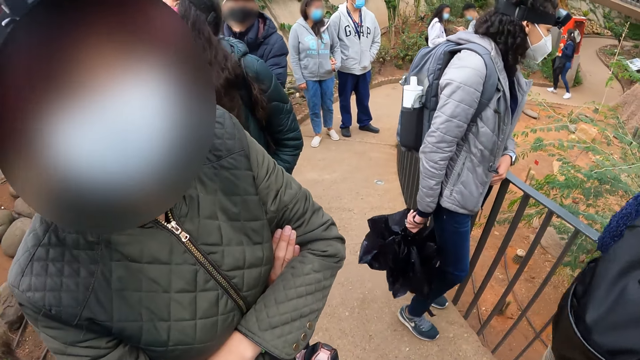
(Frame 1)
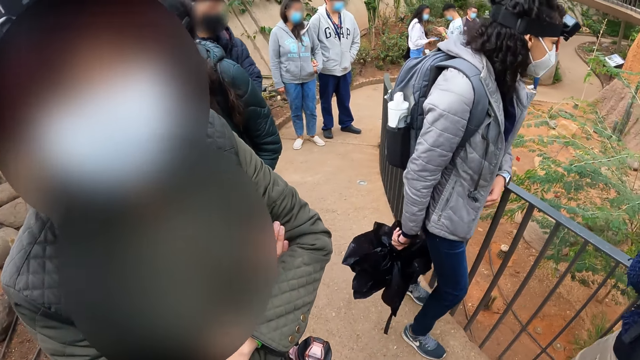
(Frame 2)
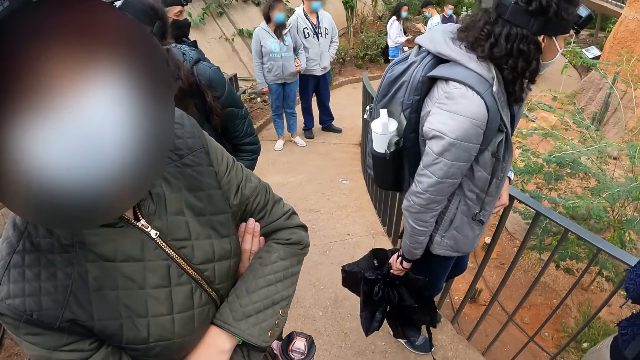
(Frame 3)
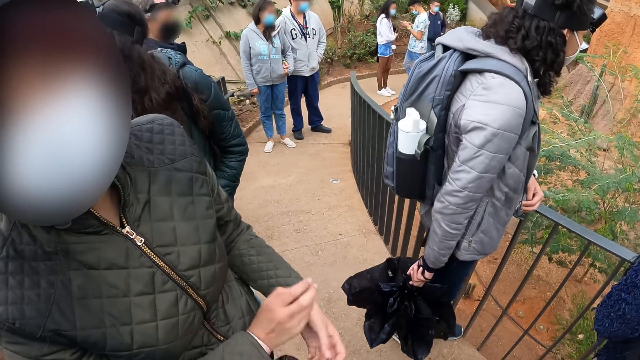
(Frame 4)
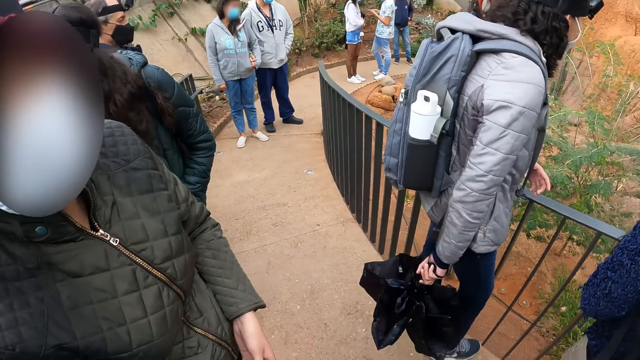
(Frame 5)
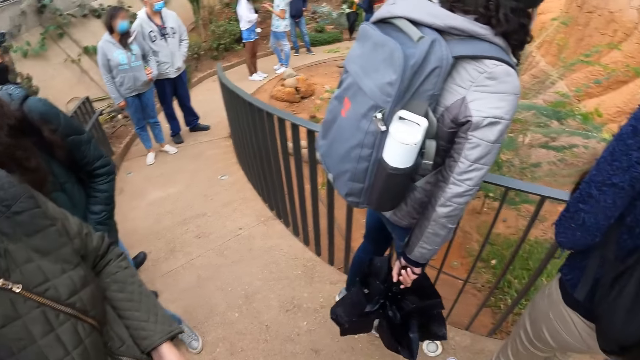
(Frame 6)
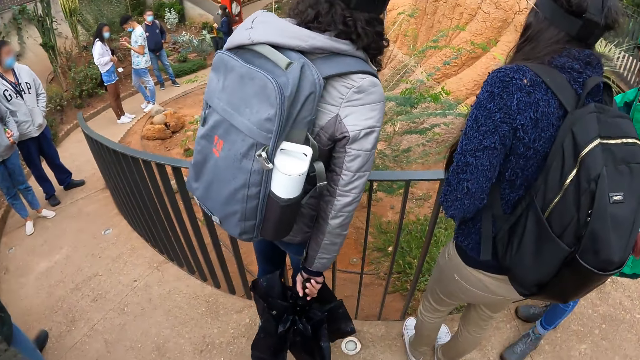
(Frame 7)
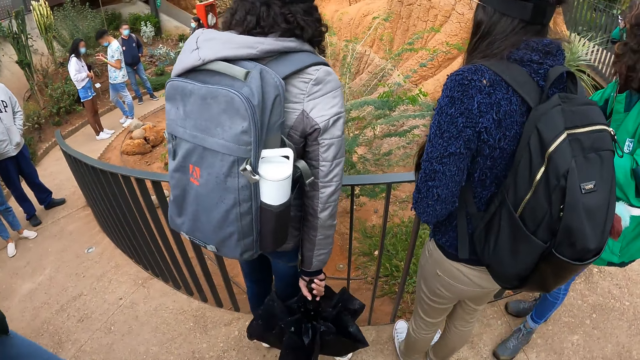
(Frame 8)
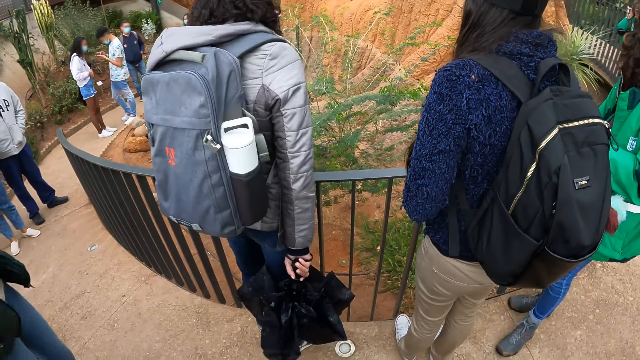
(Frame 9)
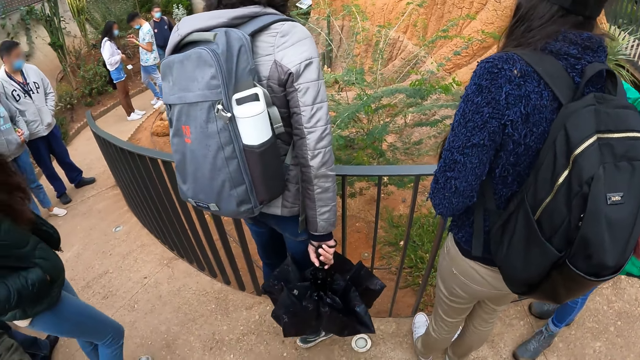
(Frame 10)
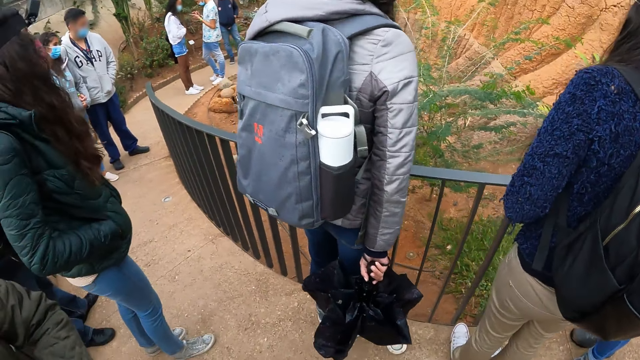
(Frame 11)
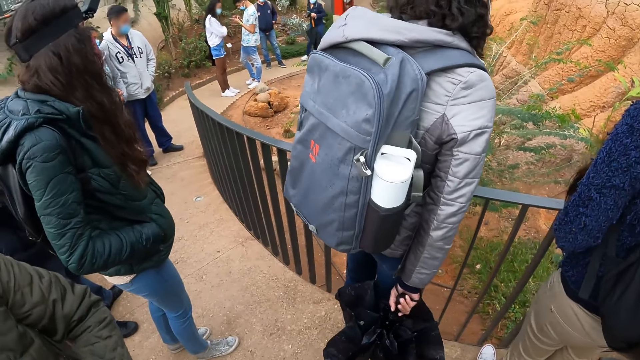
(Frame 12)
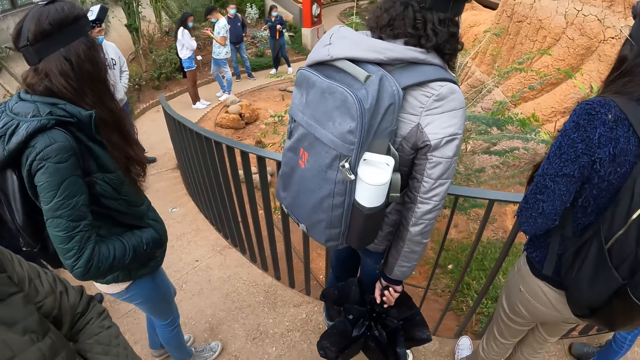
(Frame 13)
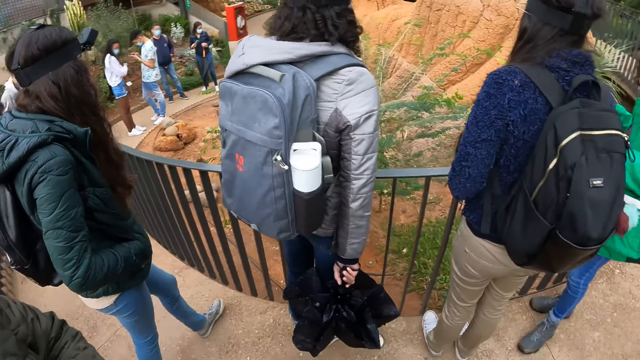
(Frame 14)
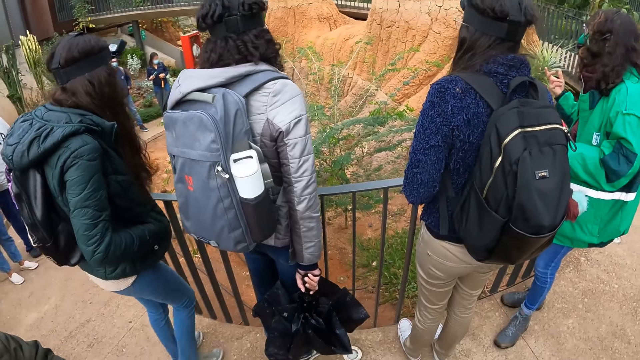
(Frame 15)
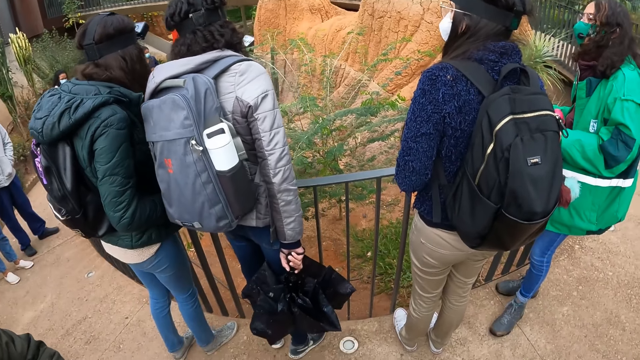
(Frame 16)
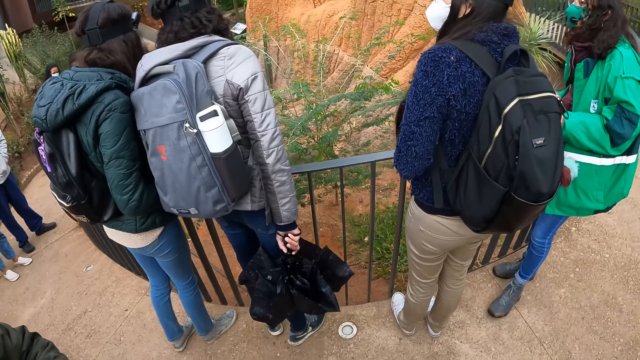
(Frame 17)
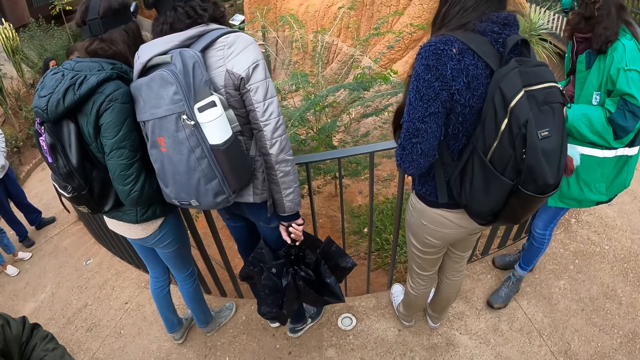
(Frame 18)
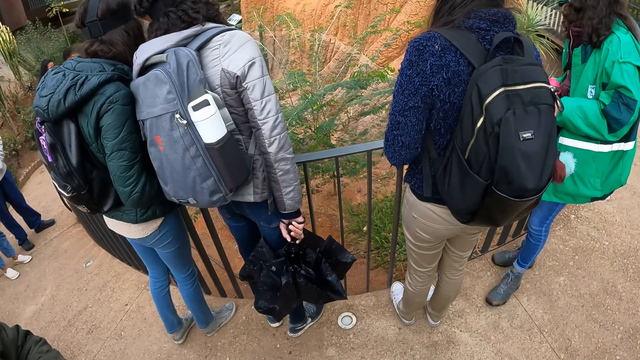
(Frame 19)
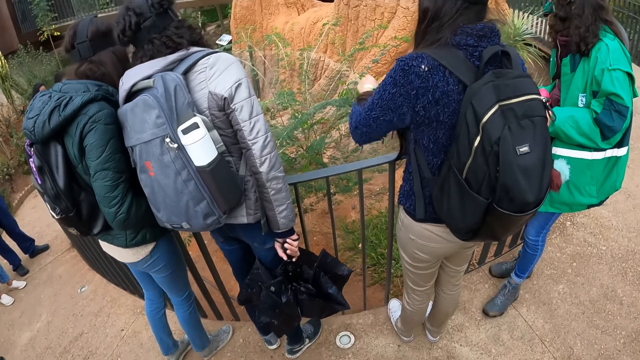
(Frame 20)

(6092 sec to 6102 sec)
A woman moves towards a grill. The camera wearer looks at the colleagues. Another woman moves to the grill. Another woman converses with the colleagues.

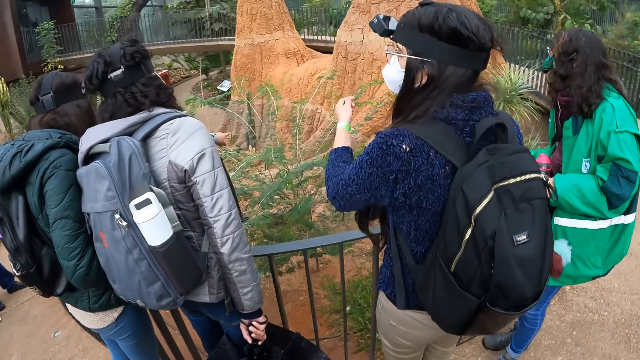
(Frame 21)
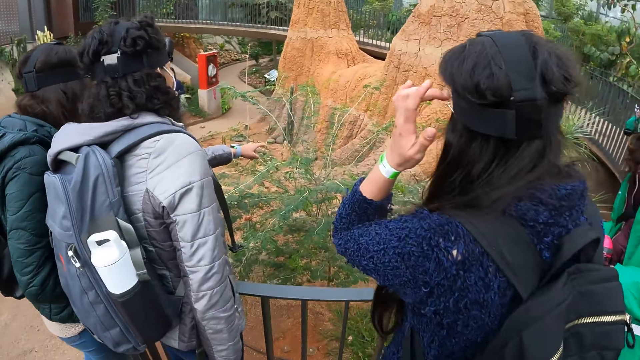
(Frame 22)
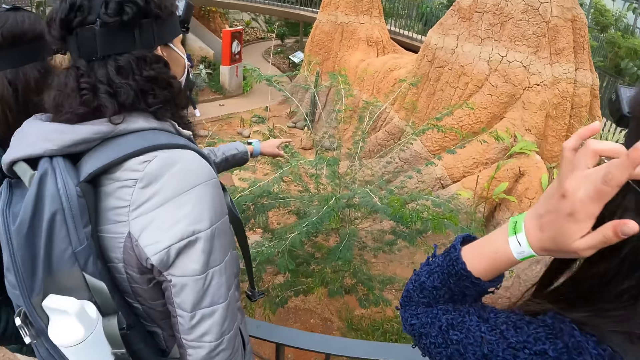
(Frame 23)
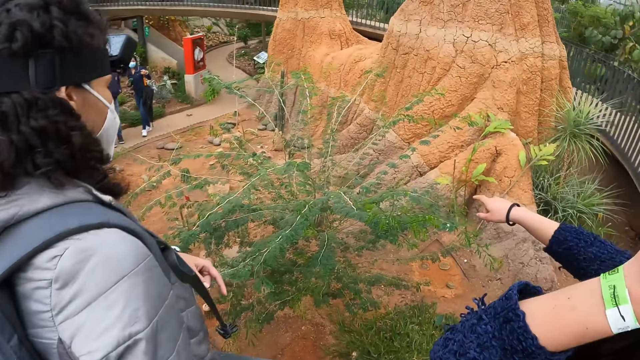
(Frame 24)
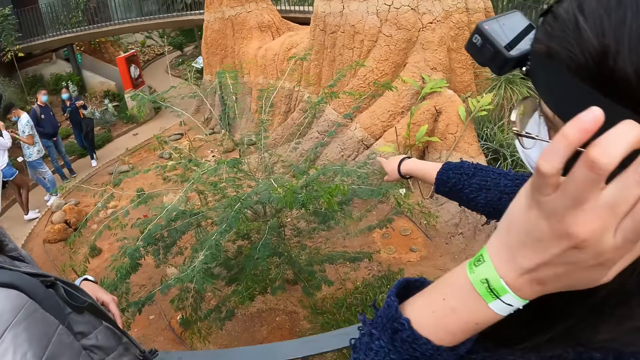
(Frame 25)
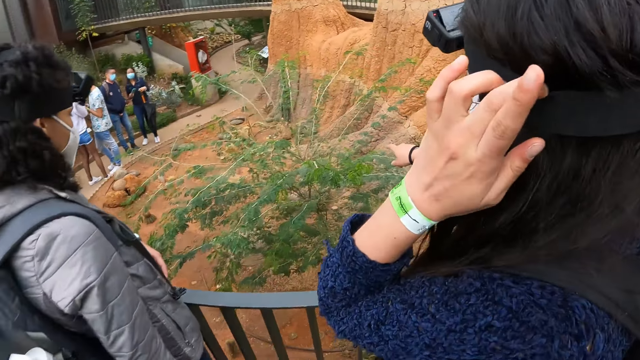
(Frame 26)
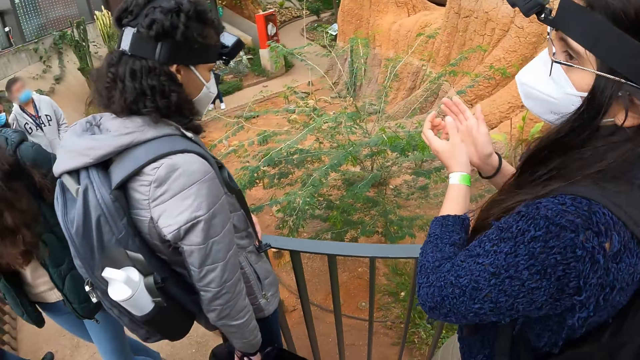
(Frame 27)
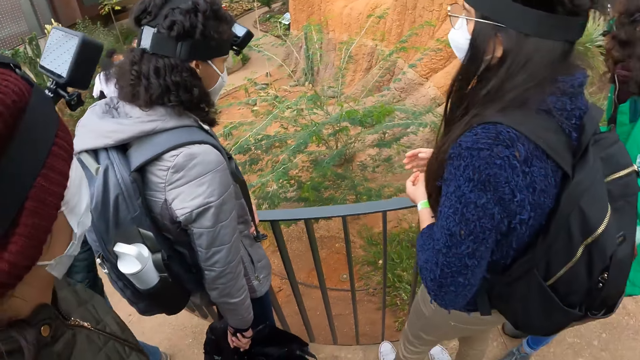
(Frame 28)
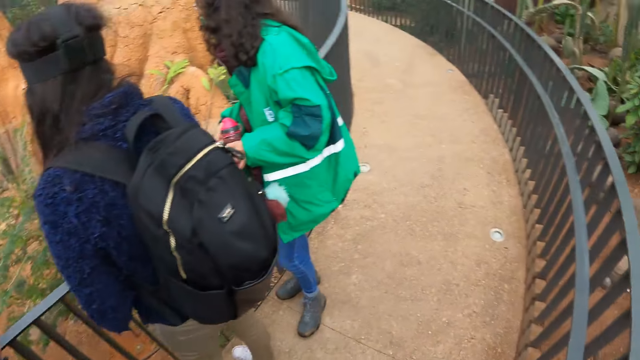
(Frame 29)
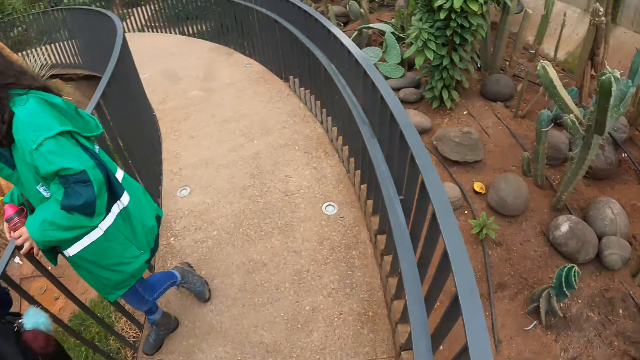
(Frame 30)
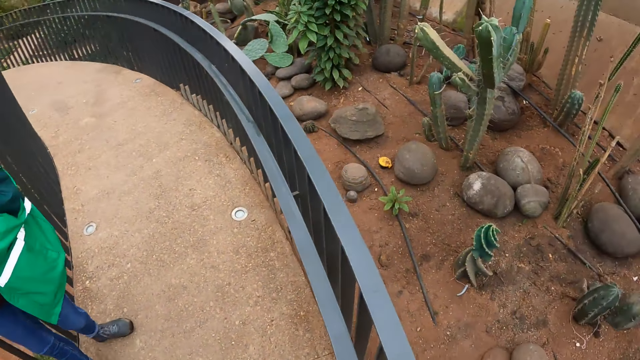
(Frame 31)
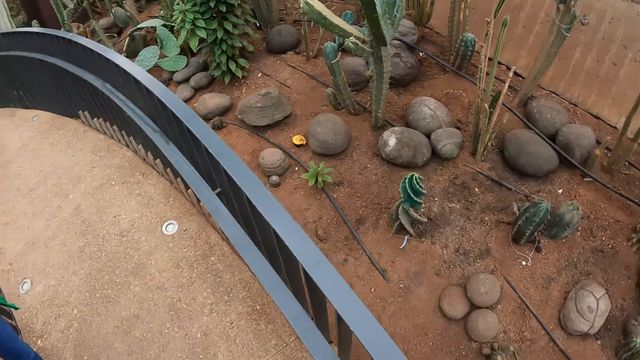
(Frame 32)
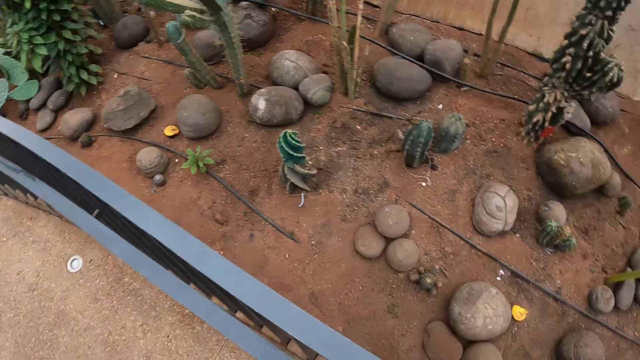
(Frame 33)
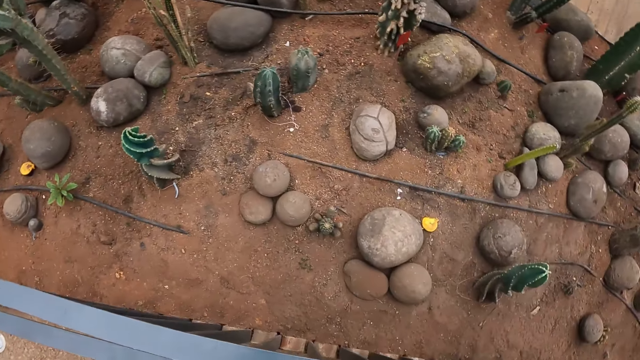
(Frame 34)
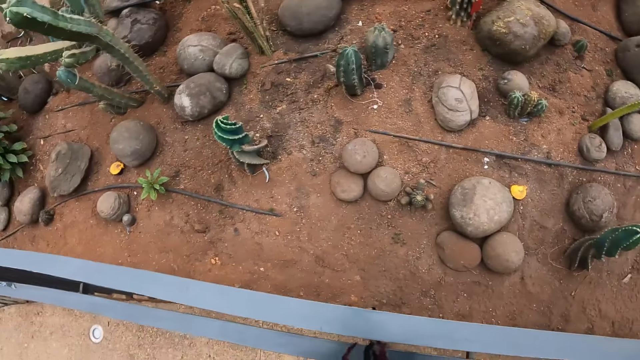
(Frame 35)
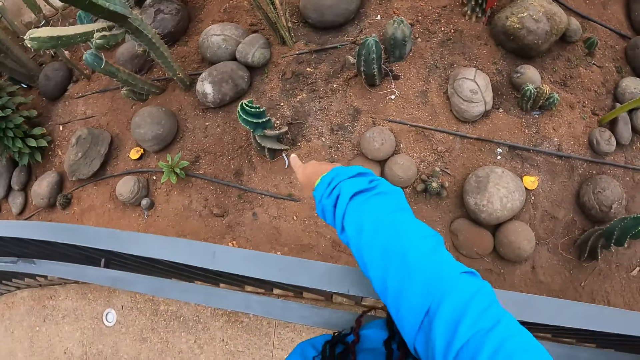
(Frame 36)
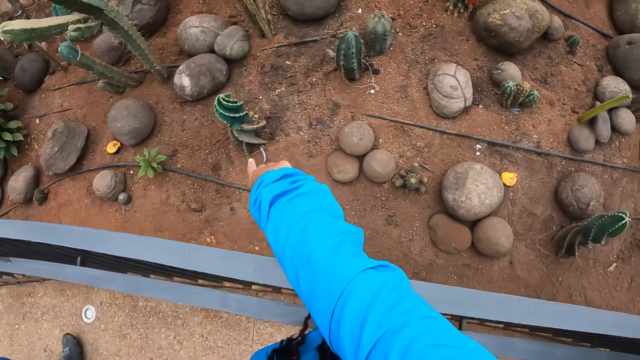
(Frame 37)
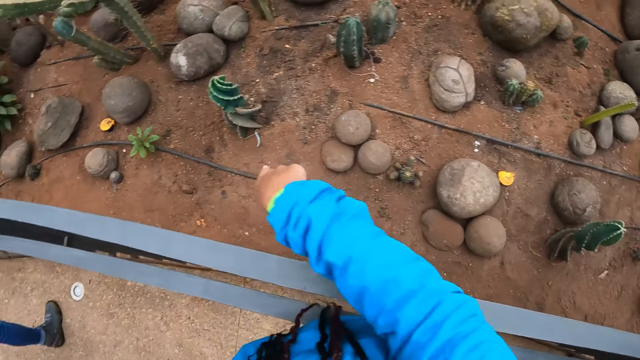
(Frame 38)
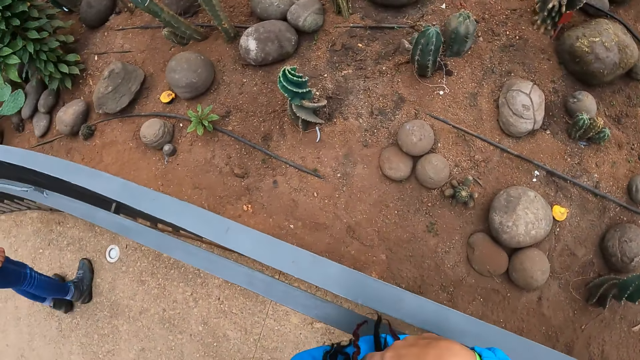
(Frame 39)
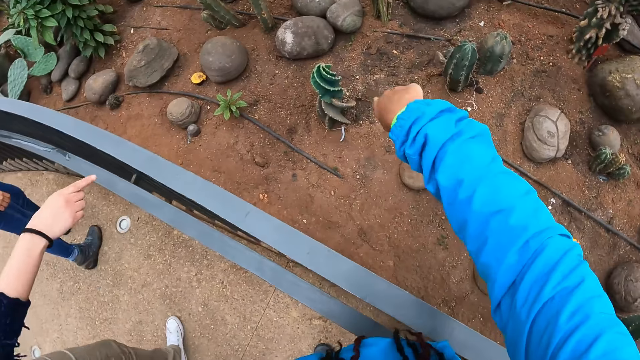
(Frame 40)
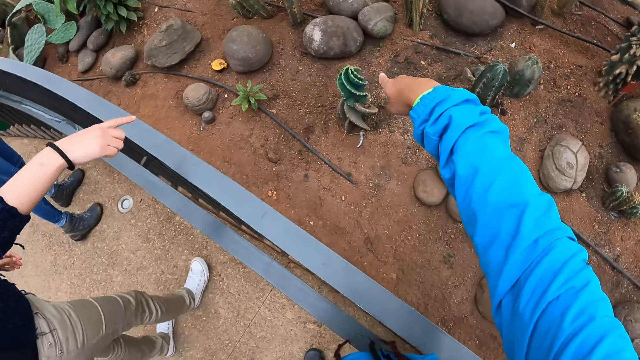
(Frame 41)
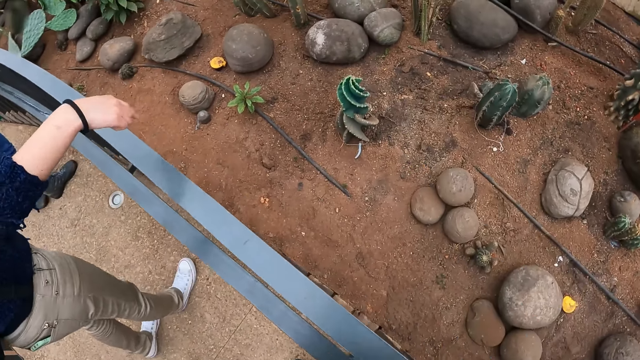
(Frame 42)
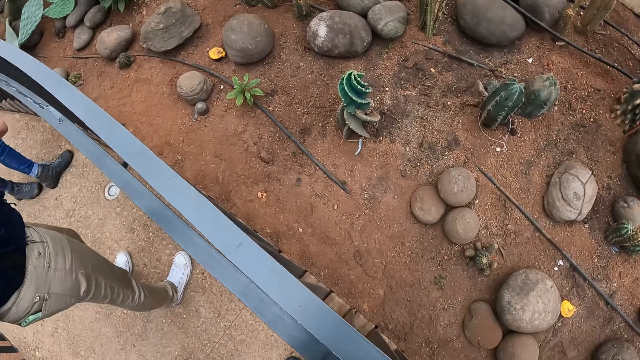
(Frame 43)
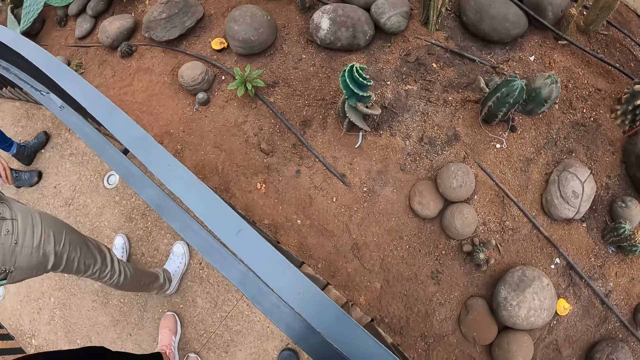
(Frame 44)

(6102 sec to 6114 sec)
A woman points at the plants. Another woman points at a plant. The first woman points at a plant and holds her hands. The camera wearer looks around and turns around. She points to a plant on the ground with her right hand. The first woman points at a plant.
